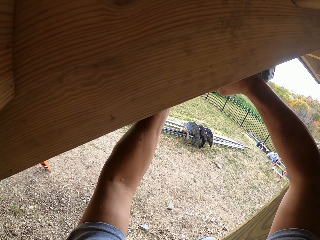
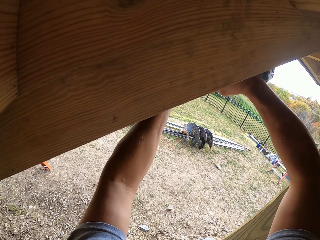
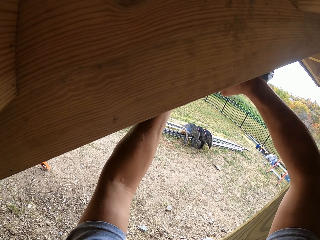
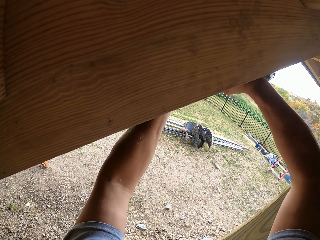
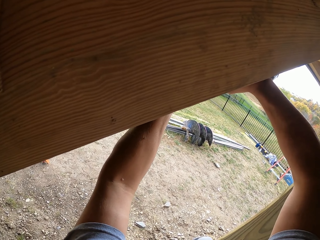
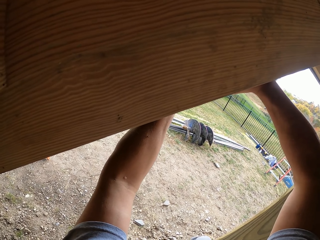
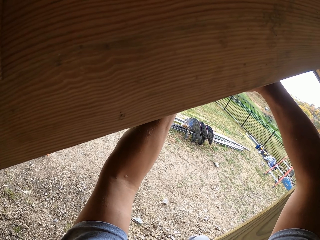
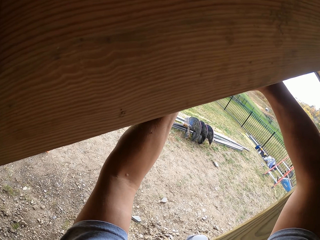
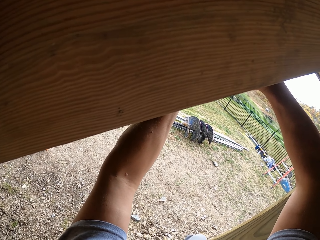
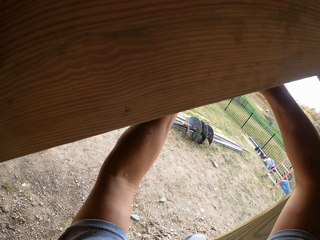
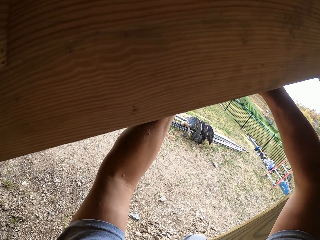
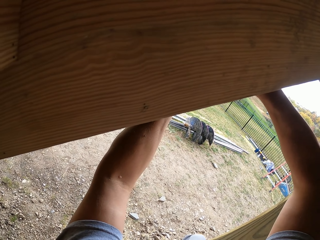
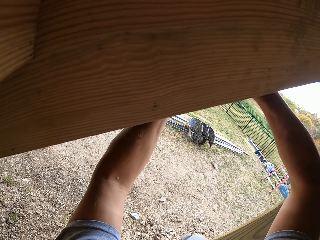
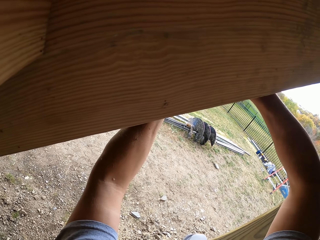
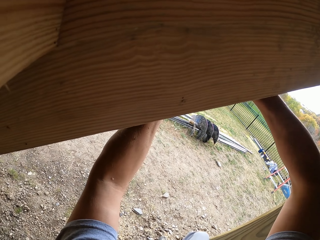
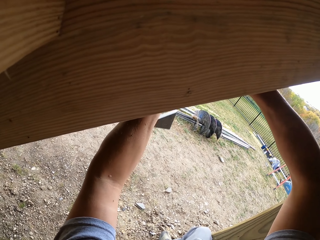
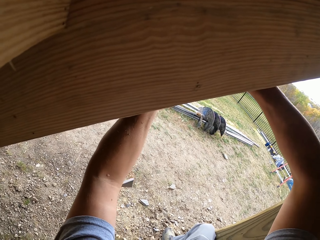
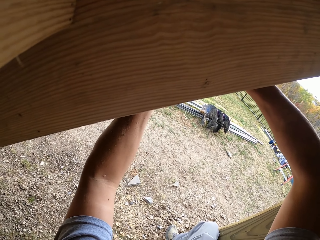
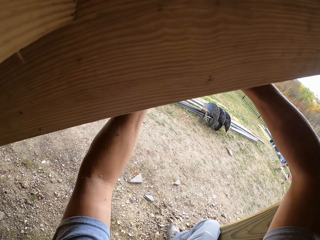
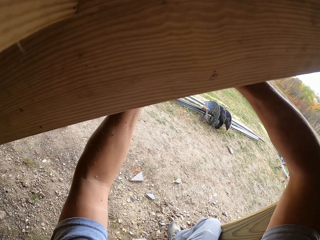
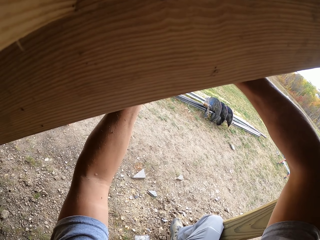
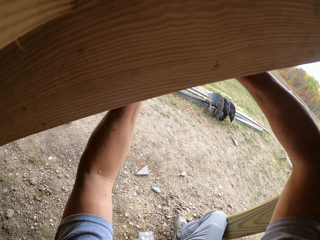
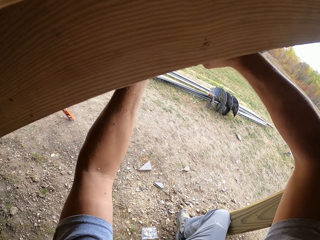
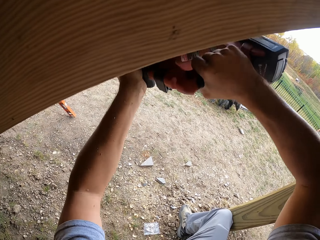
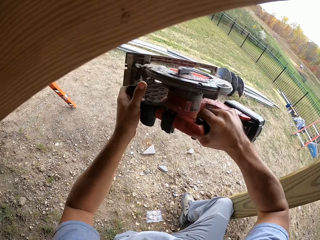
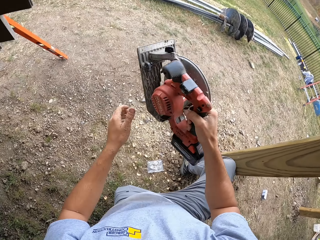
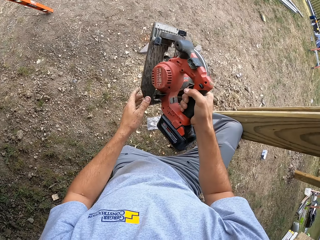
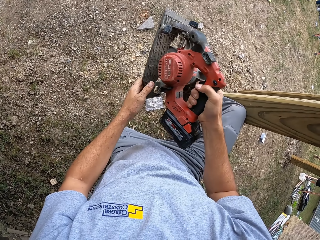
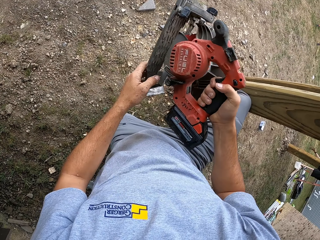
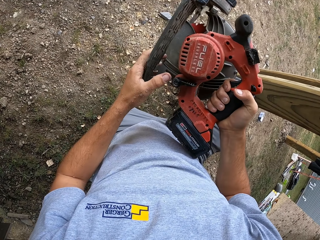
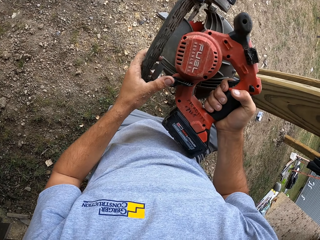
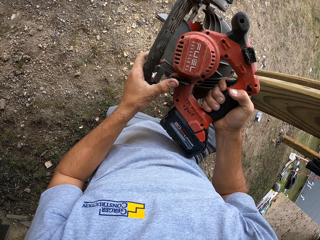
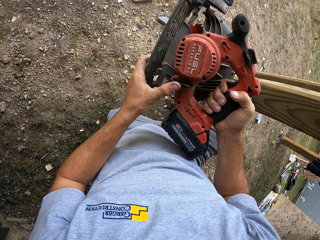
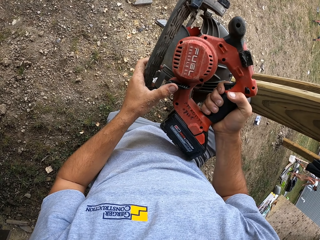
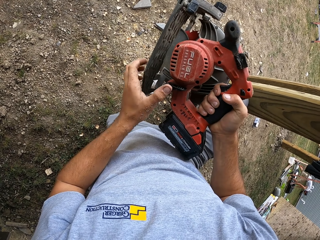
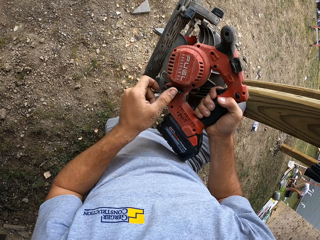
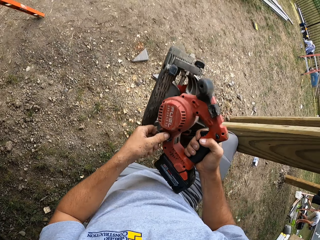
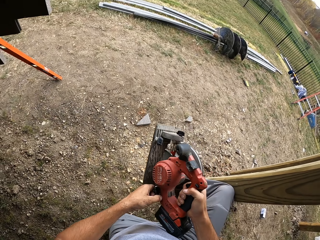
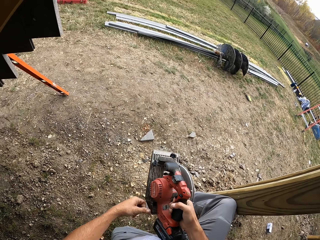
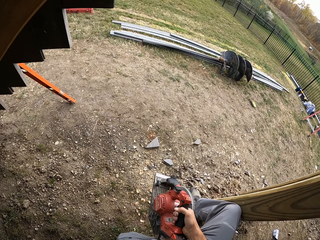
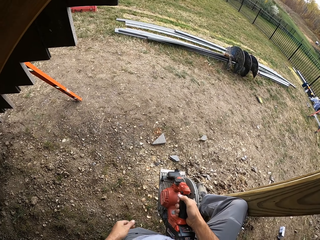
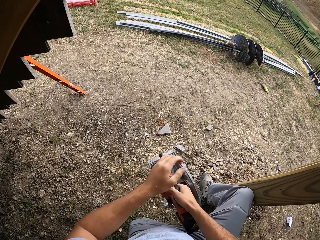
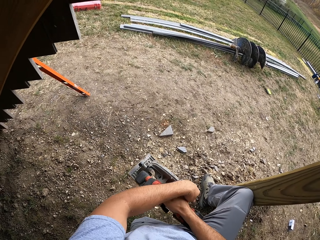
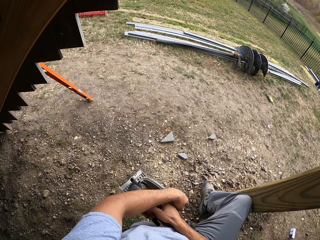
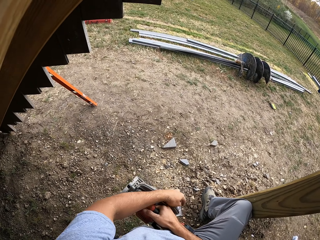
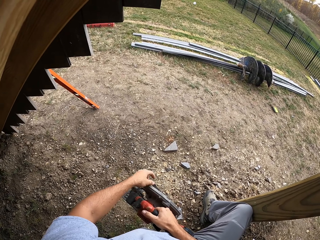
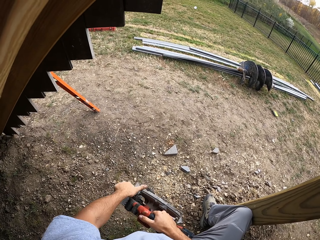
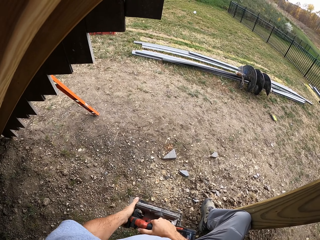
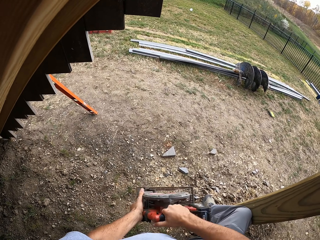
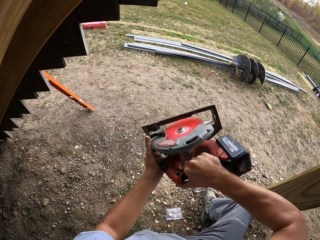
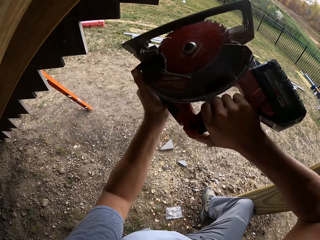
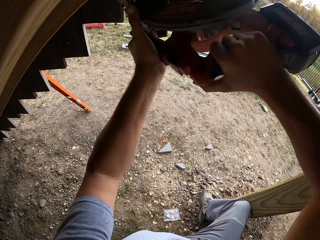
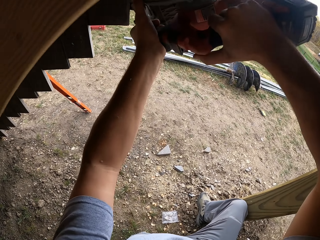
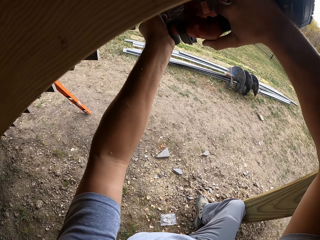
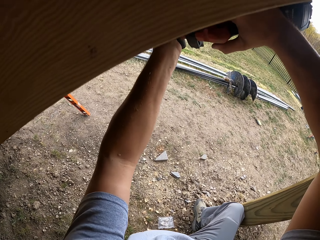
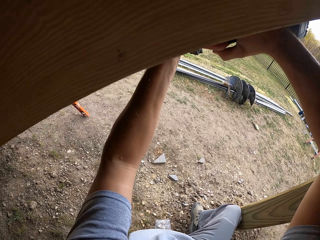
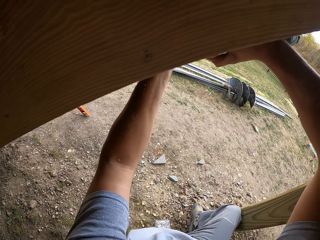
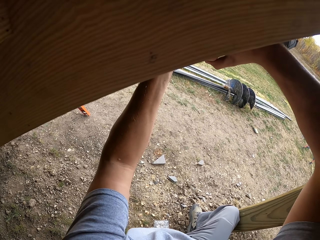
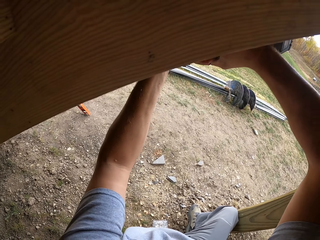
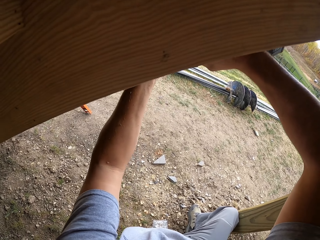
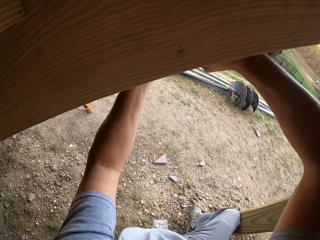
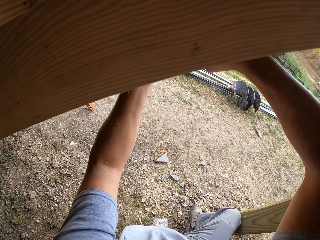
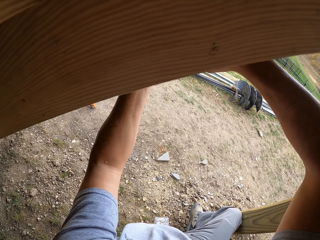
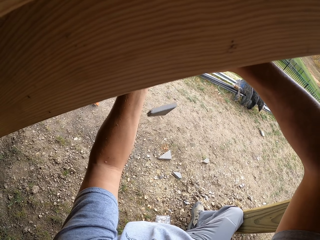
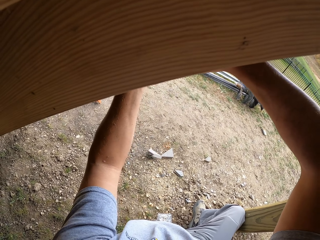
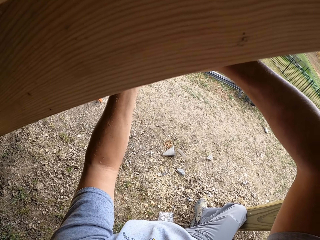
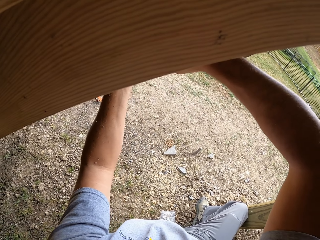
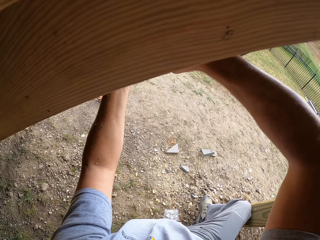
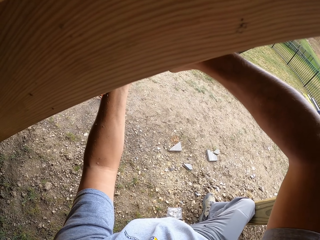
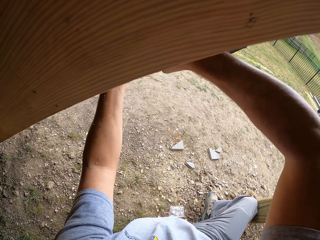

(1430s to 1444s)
The camera wearer adjusts a knob on a wood cutter. They cut a piece of wood with the wood cutter under the stairs.

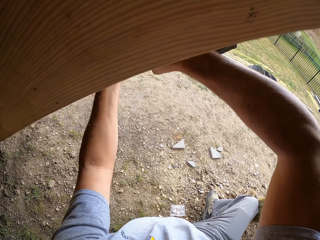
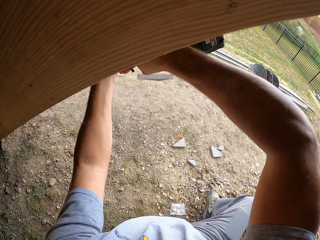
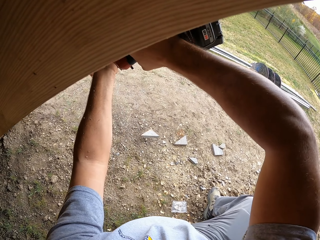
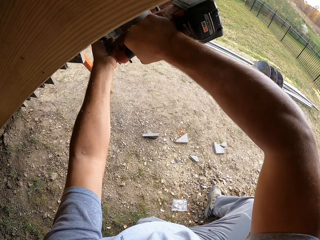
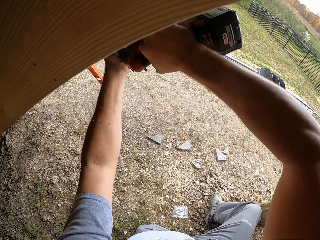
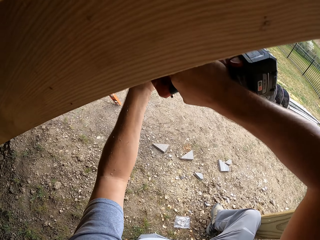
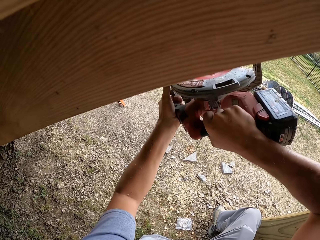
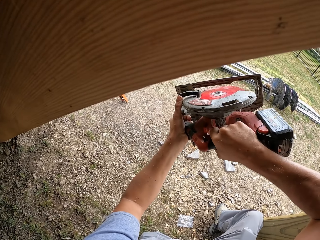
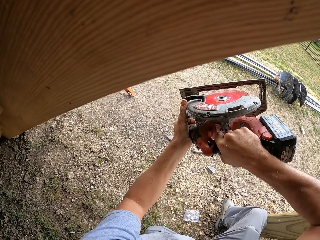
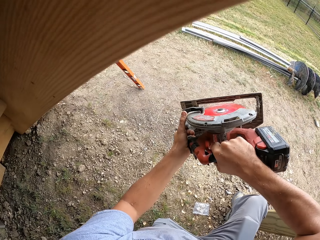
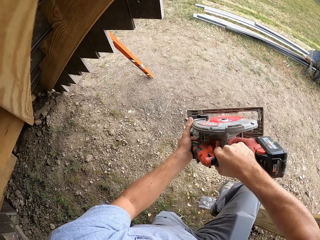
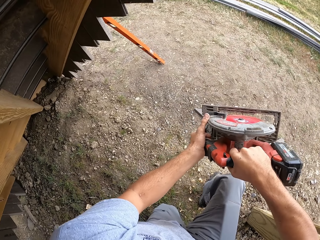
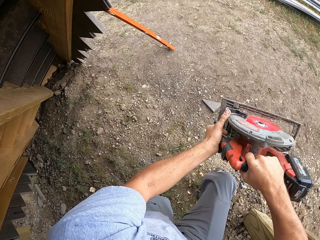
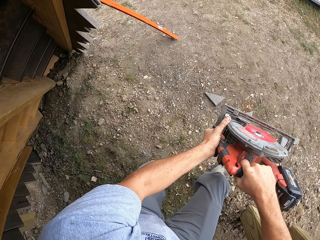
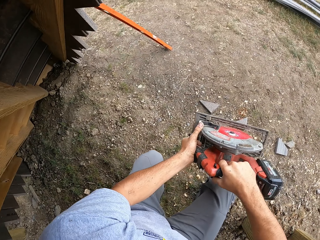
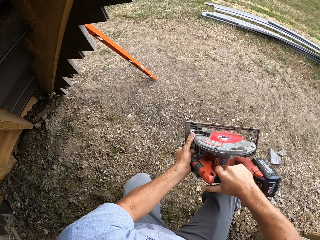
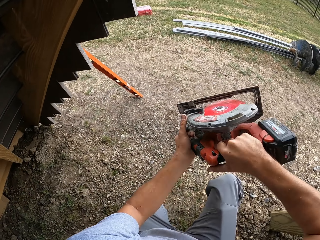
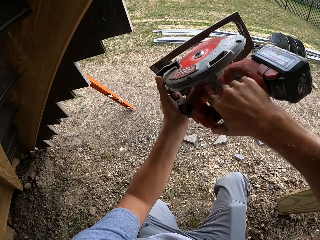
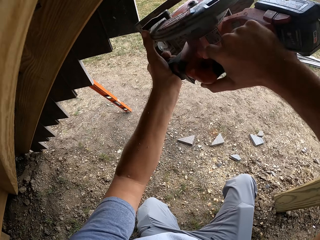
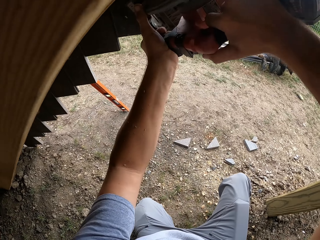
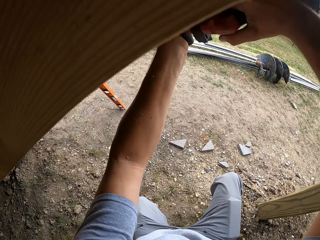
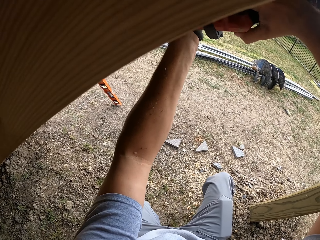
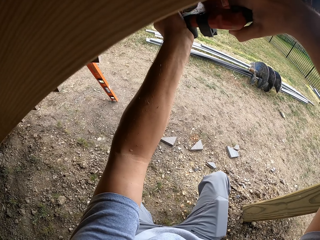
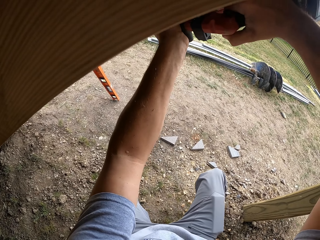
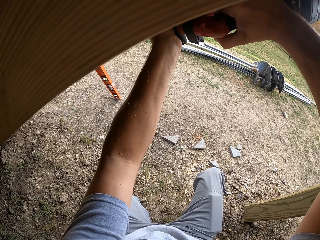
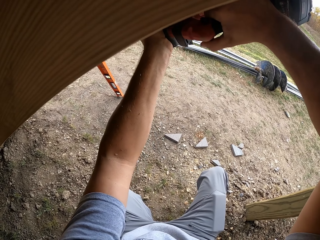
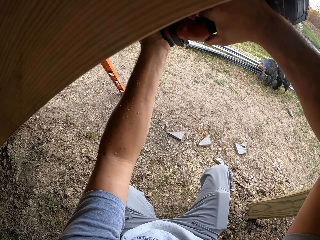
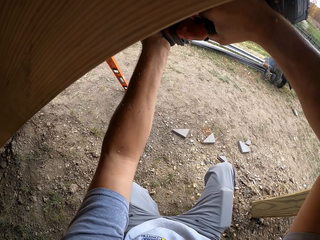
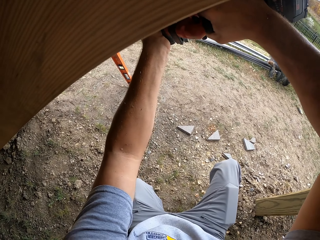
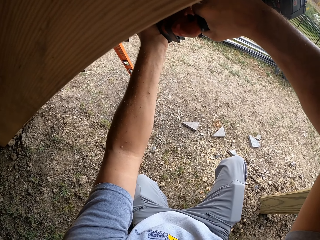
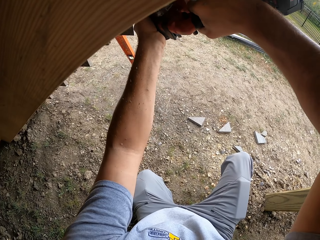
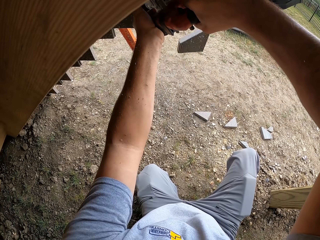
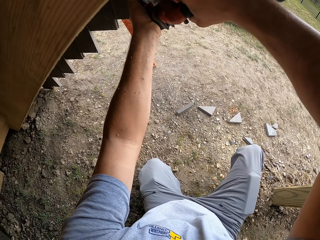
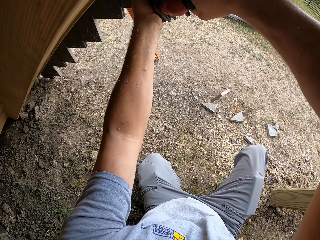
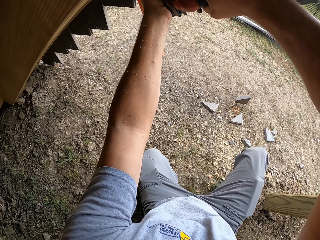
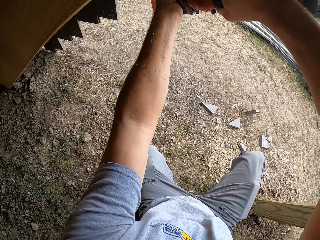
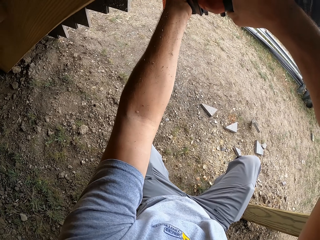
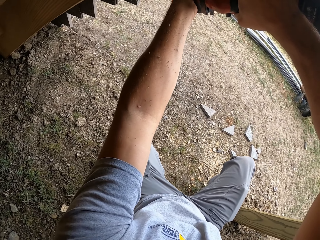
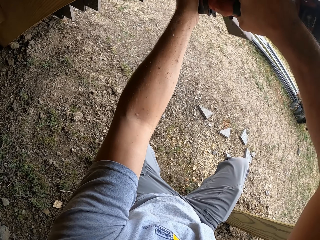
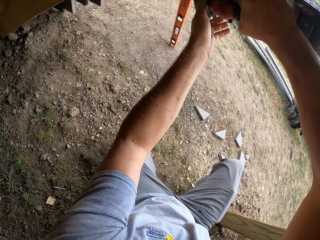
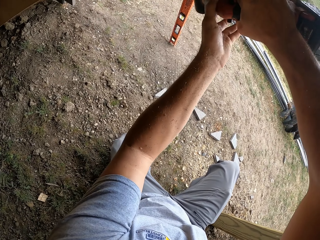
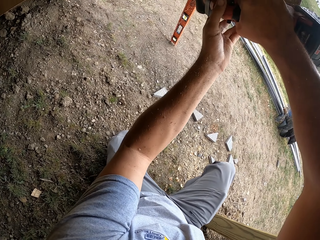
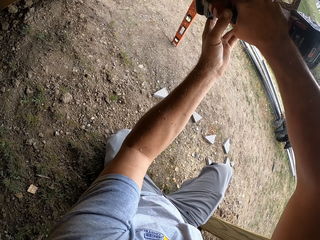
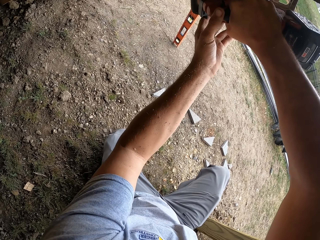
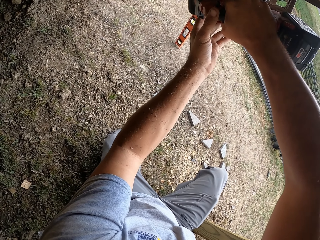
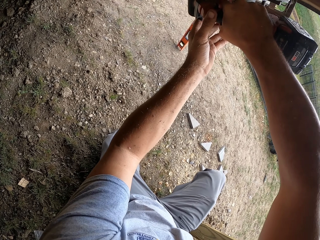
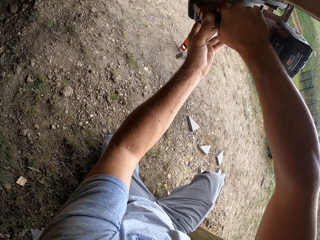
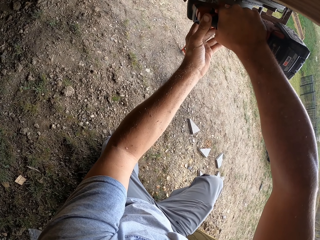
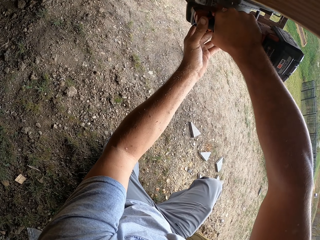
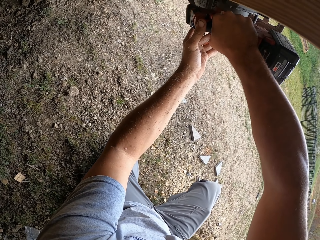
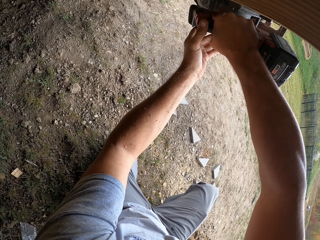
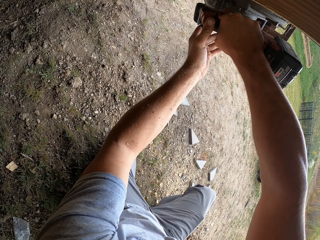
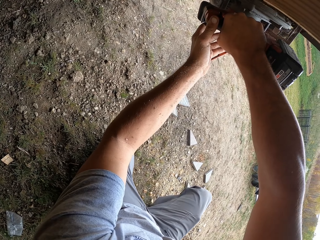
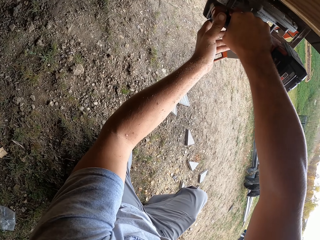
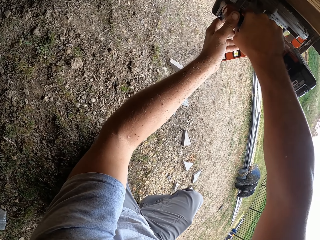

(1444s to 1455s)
The camera wearer lowers the saw. He adjusts a wood cutter on his hand. He walks around a verandah. He cuts a piece of wood with the wood cutter under the stairs.
